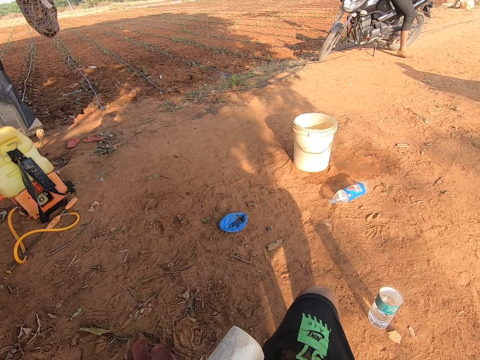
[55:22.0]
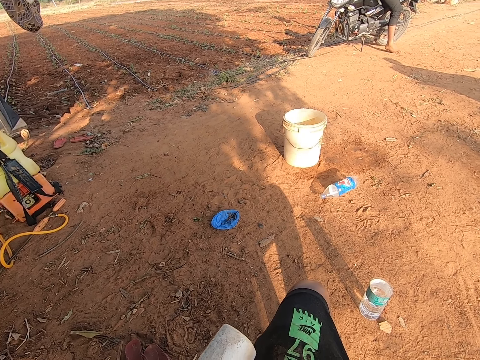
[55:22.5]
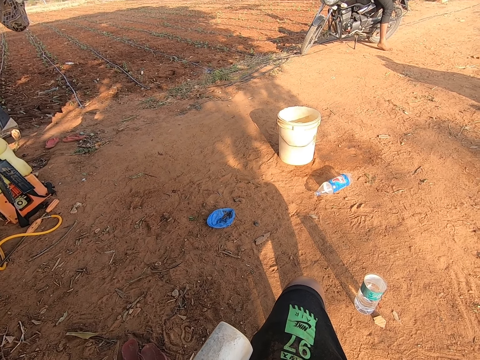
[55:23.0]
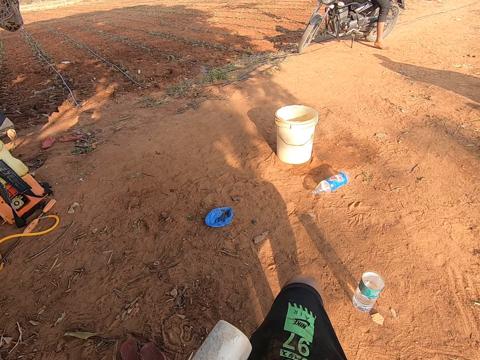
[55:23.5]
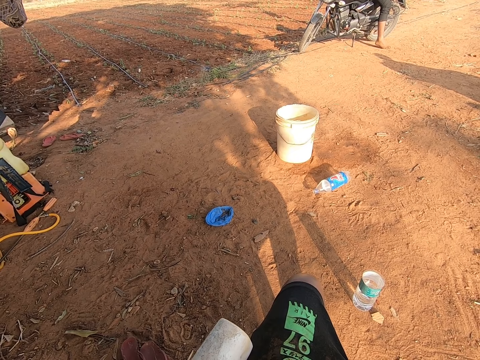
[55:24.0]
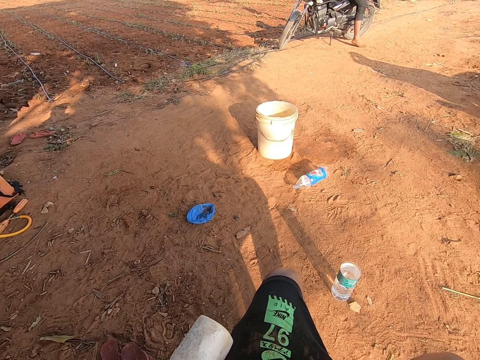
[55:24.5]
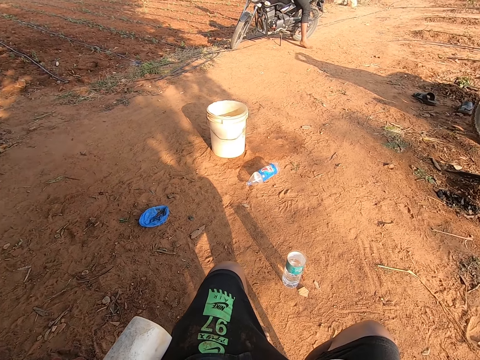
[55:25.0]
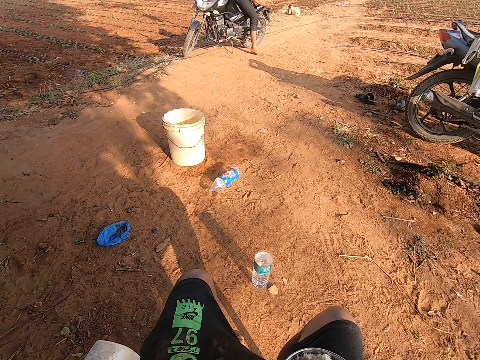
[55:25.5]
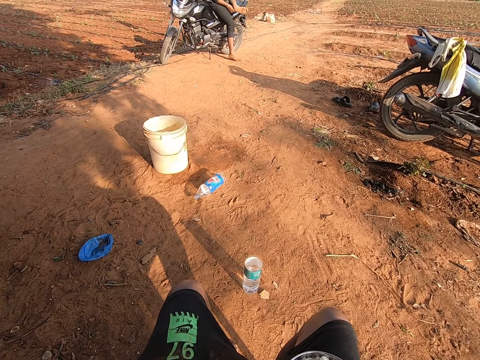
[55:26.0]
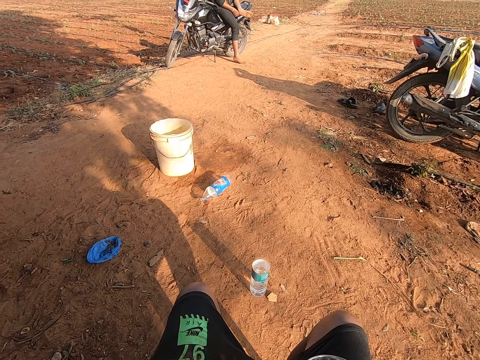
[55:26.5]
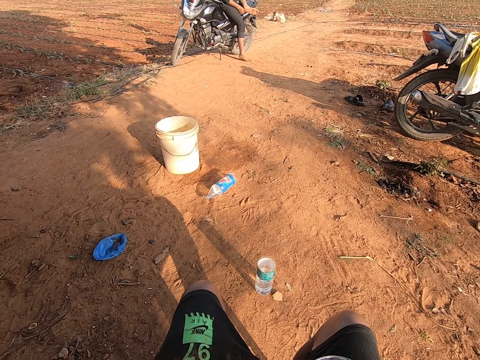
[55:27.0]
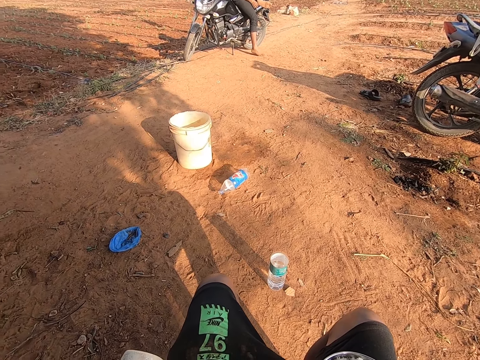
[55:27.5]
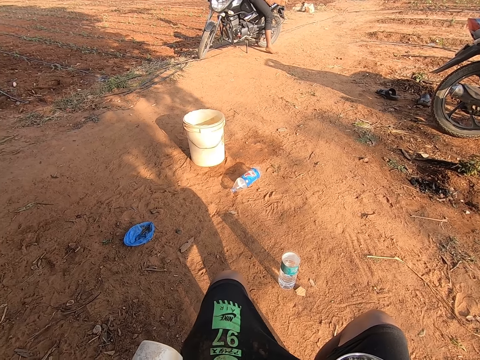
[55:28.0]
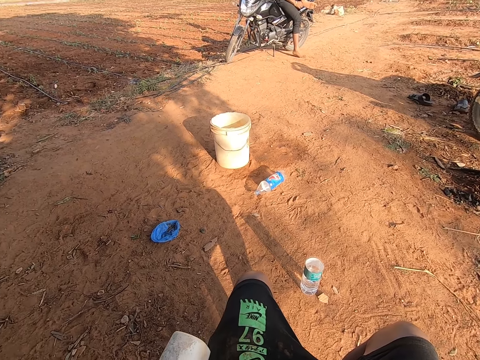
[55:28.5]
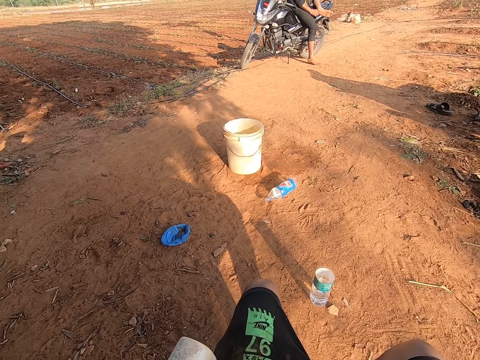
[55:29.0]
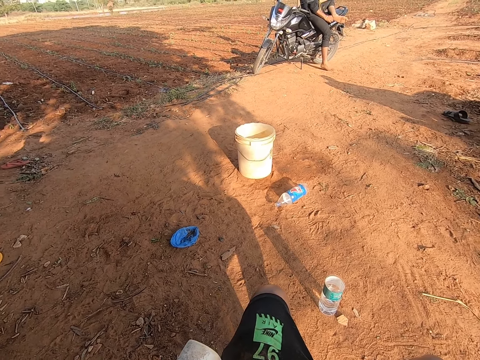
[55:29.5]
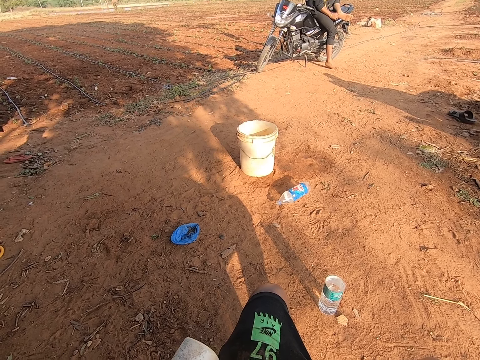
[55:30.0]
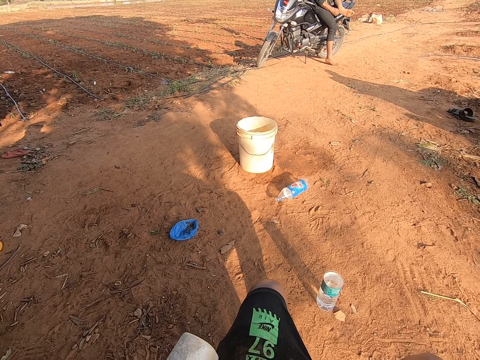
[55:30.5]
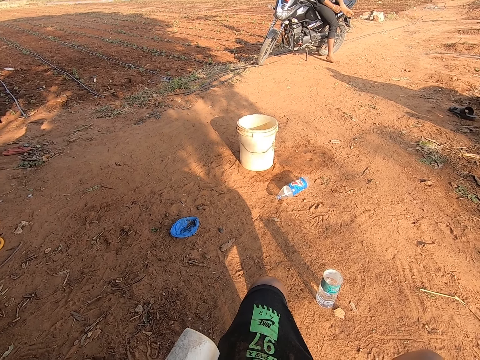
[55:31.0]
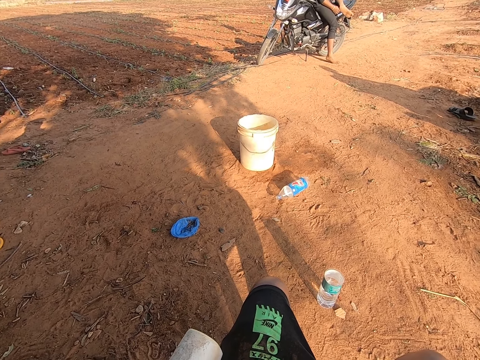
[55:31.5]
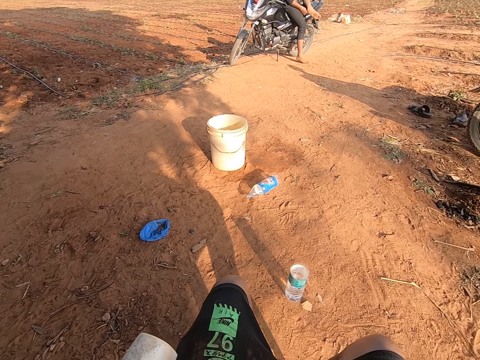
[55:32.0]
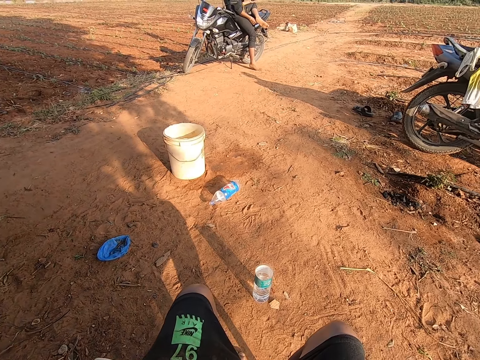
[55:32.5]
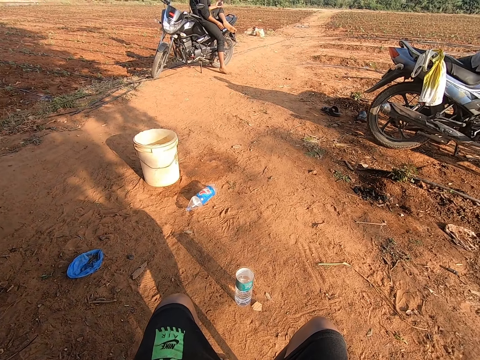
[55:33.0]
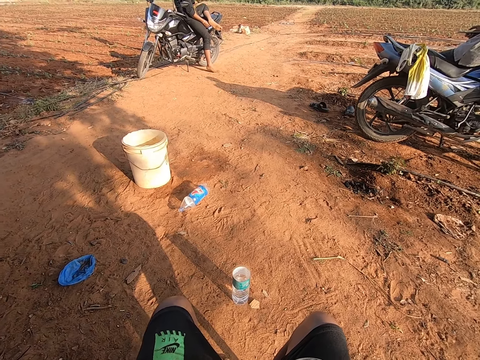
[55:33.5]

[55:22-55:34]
The camera wearer talks on the phone and looks around.

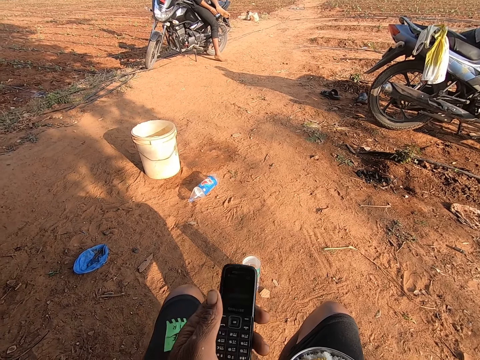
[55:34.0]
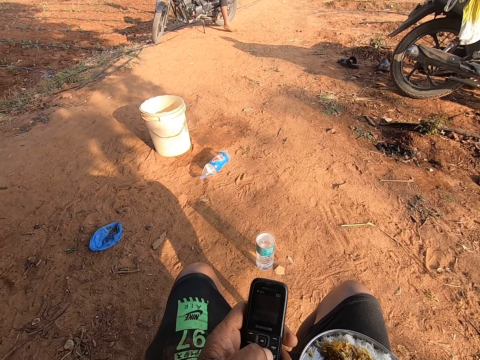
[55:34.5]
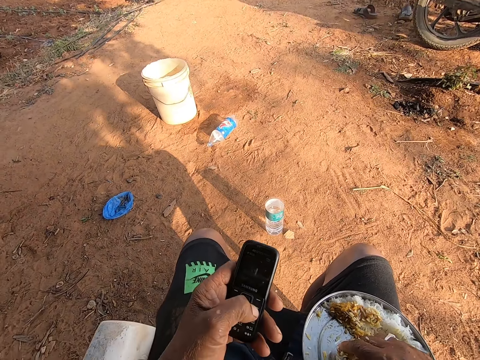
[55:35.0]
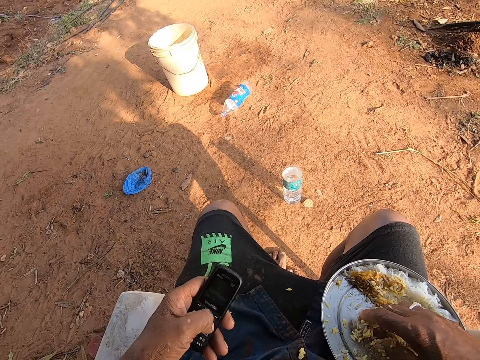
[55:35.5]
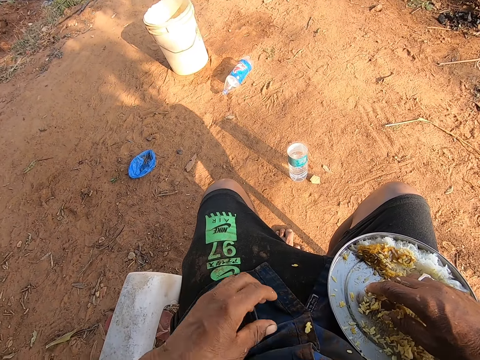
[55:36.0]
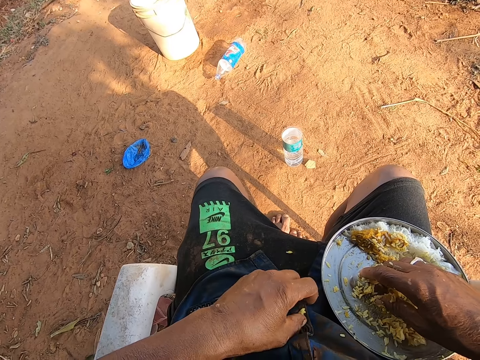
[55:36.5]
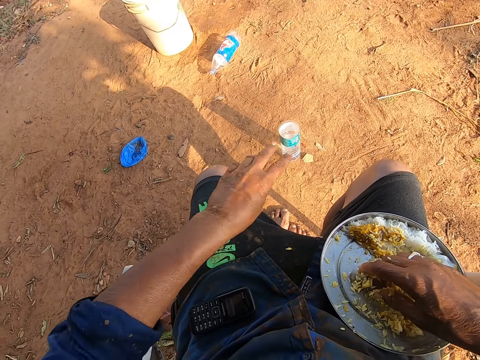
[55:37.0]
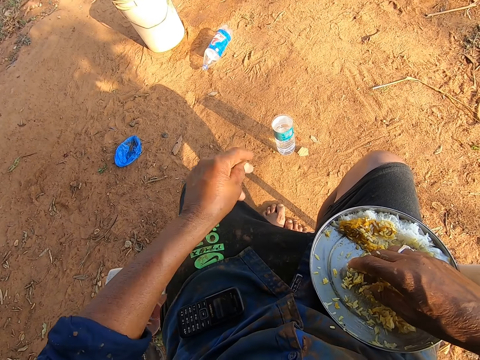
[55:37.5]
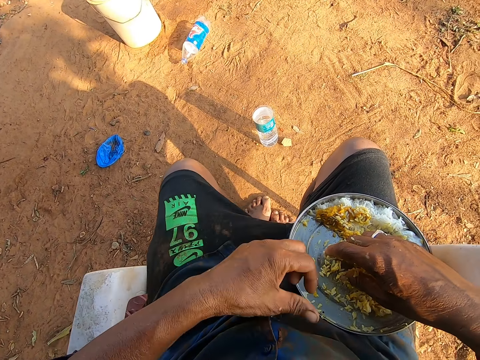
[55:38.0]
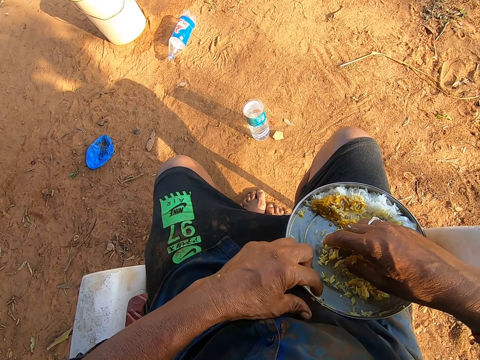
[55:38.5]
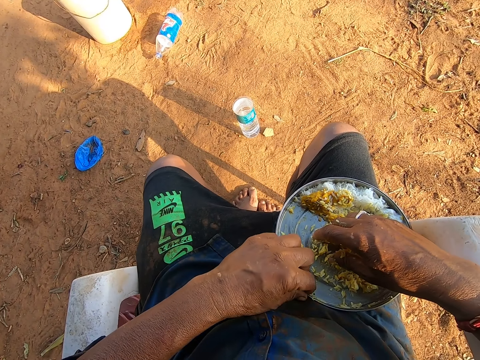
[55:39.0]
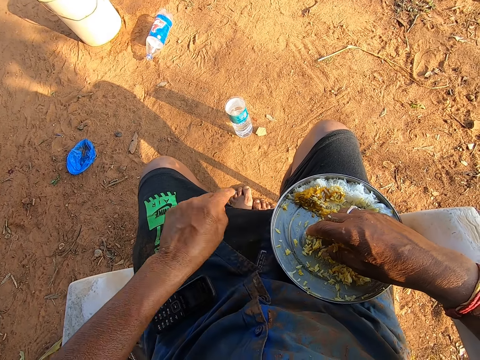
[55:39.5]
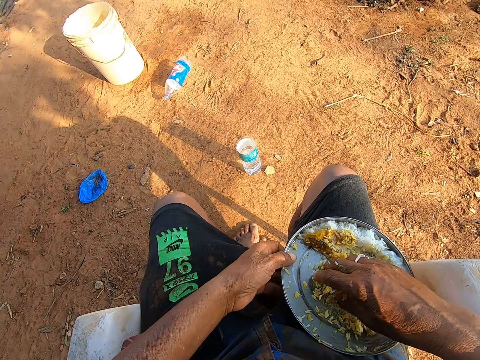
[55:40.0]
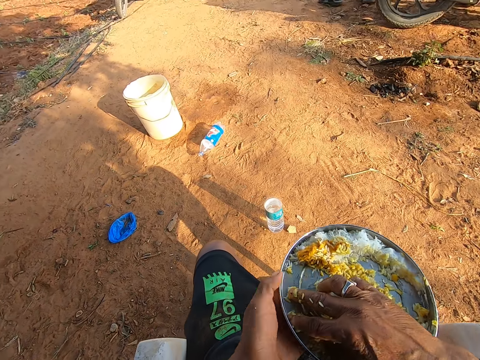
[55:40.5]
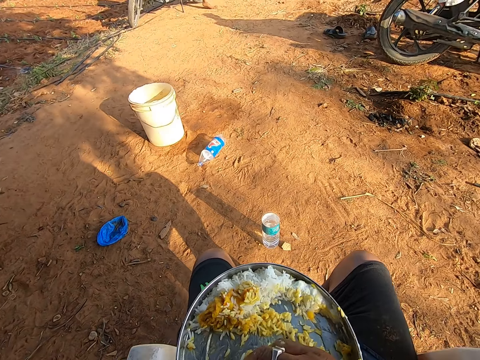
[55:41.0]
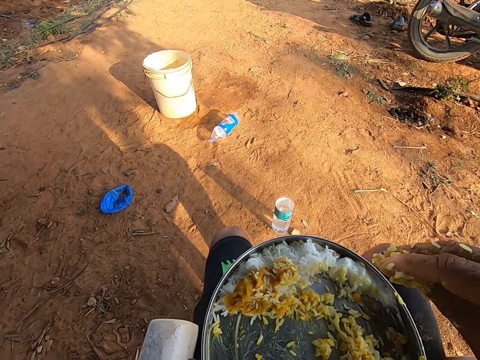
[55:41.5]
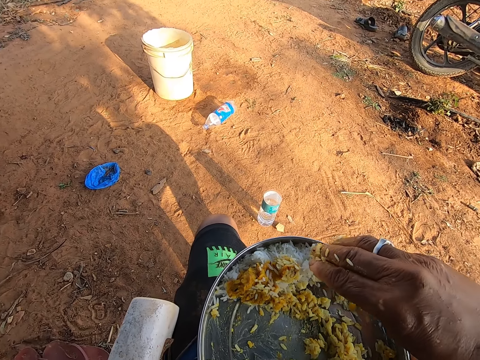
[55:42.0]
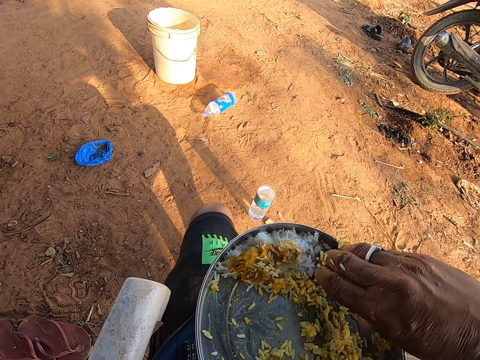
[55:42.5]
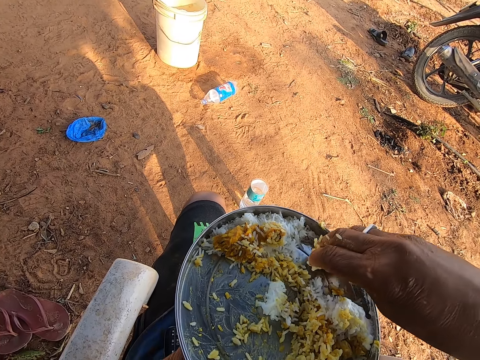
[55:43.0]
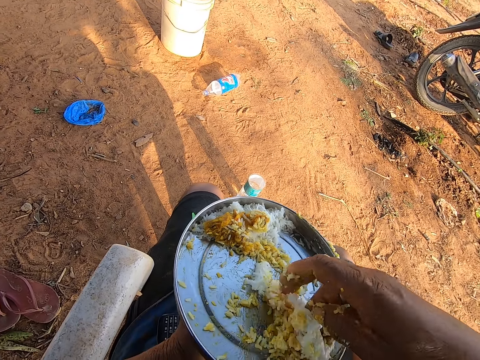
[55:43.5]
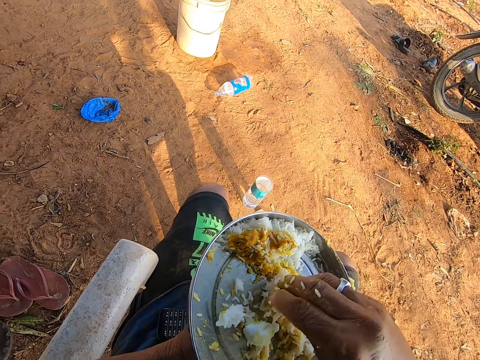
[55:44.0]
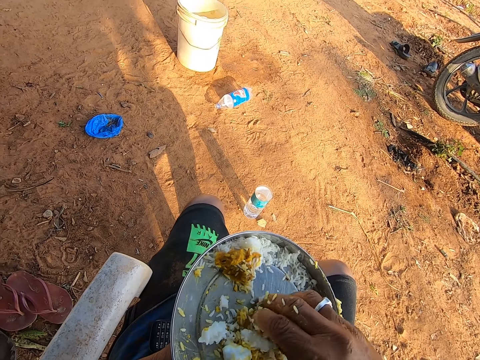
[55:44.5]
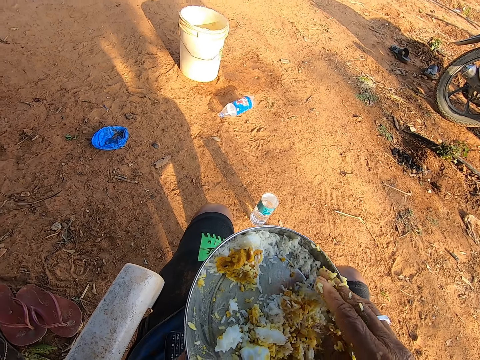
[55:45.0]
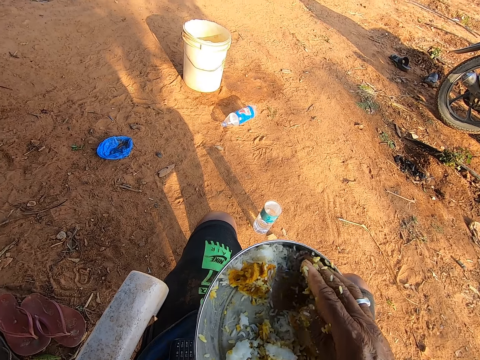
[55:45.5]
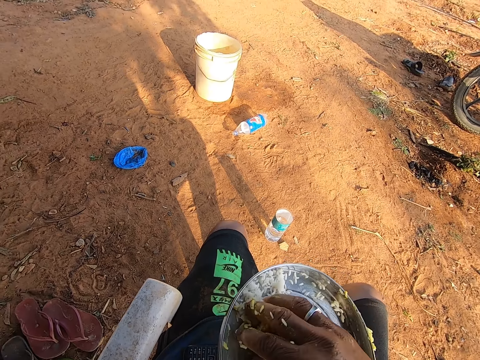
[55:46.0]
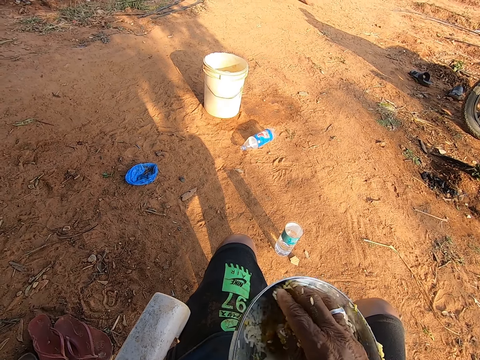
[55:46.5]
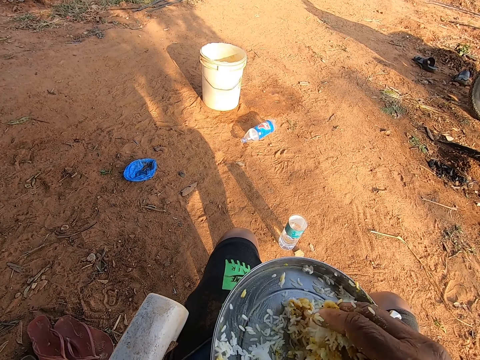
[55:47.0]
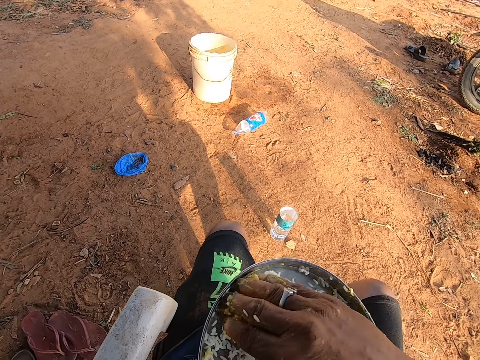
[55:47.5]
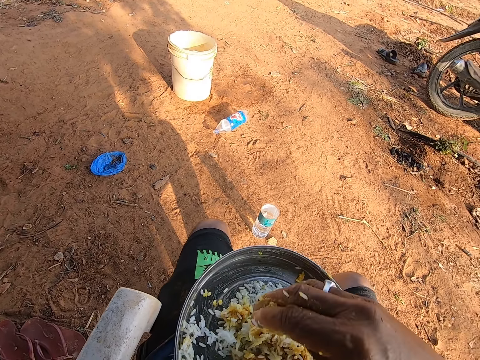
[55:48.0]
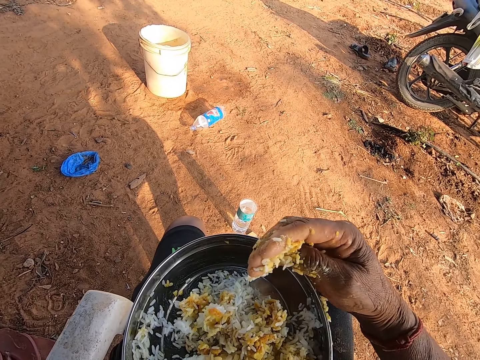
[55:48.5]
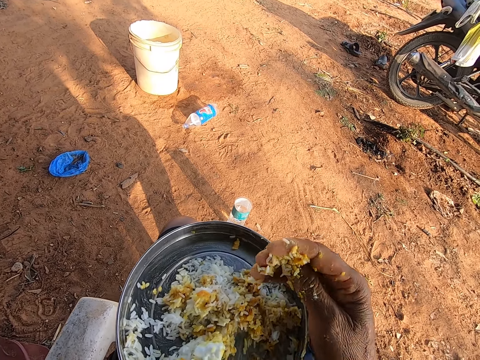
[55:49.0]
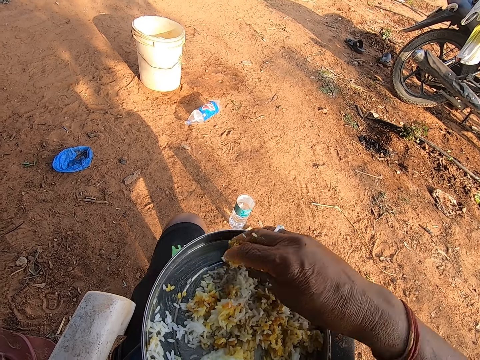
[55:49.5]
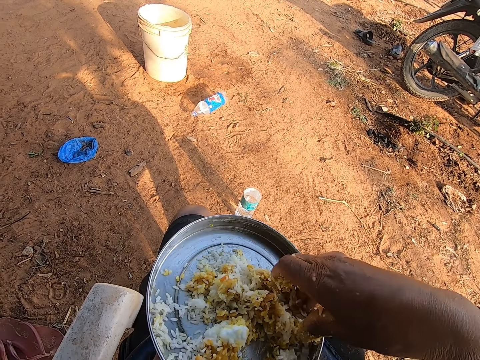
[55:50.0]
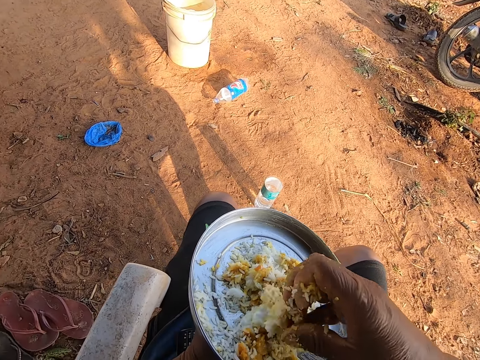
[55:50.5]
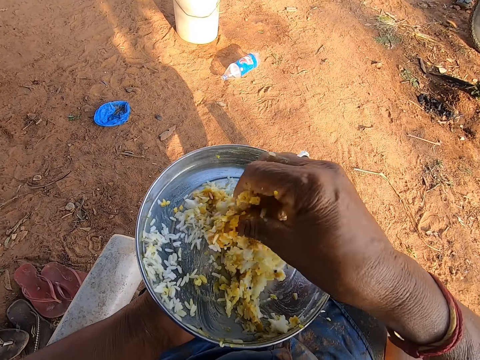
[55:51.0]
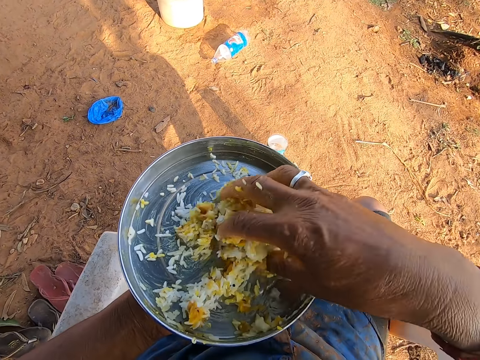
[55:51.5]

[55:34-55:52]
The camera wearer operates the phone with his left hand. He drops the phone on his lap with his left hand. He picks a grain of rice on his cloth with his left hand. He throws the grain of rice on the ground with his left hand. He picks a grain of rice on the tray or plate with his left hand. He throws the grain of rice on the ground with his left hand. He carries the tray of rice from his lap with his left hand. He stirs the rice on the tray in his left hand with his right hand. He talks to a man and wipes the food on the plate. He interacts with the man and another man. He talks to the first man and mixes the food with the hand.
